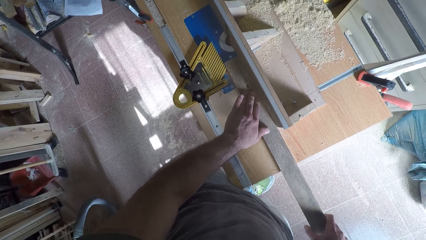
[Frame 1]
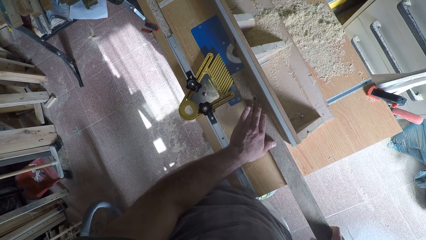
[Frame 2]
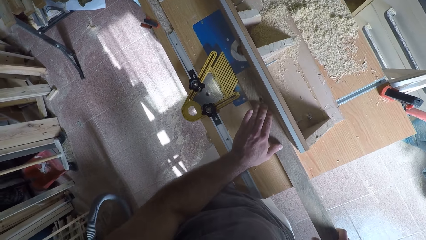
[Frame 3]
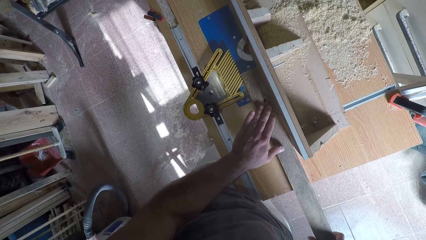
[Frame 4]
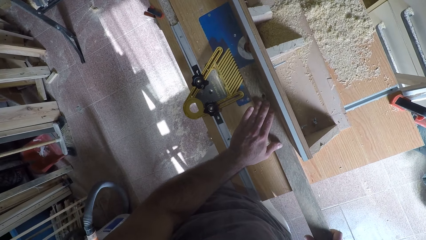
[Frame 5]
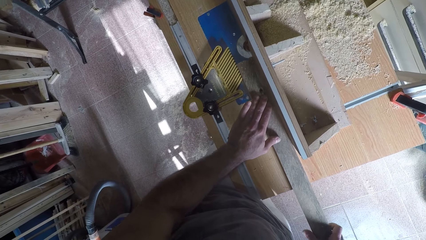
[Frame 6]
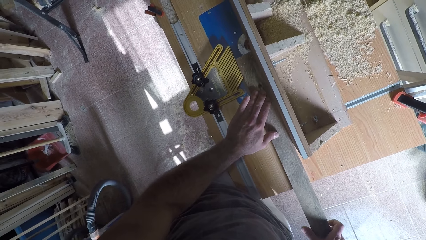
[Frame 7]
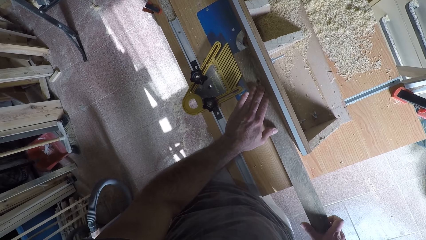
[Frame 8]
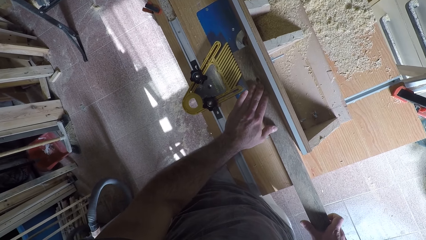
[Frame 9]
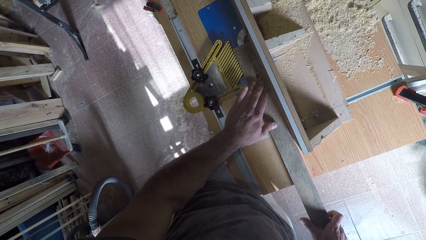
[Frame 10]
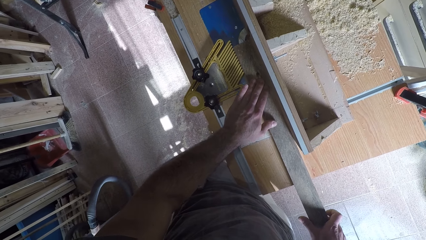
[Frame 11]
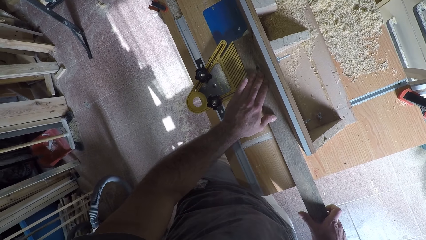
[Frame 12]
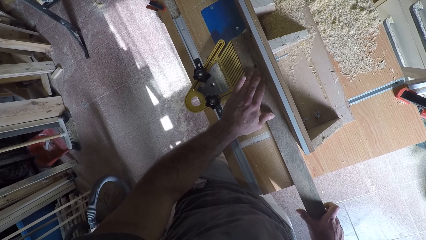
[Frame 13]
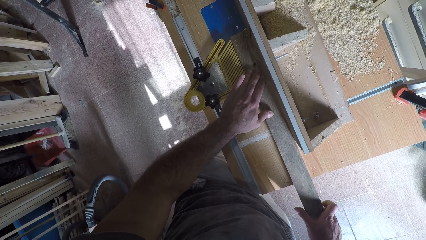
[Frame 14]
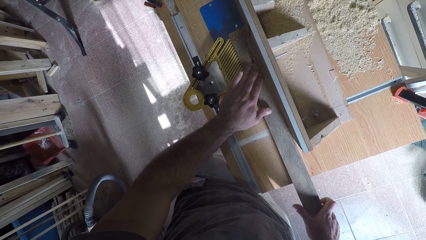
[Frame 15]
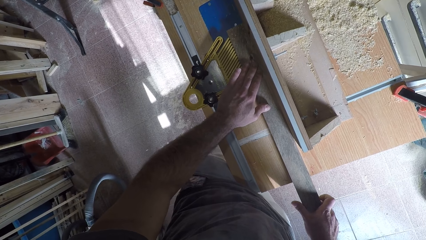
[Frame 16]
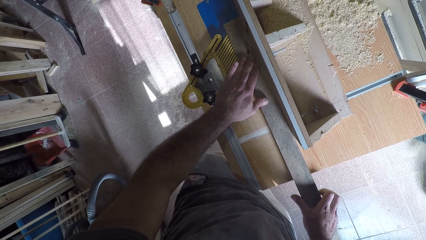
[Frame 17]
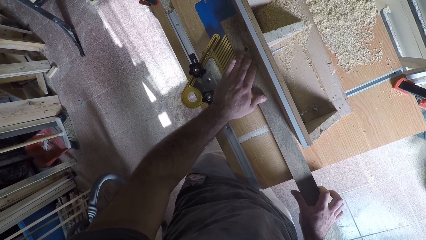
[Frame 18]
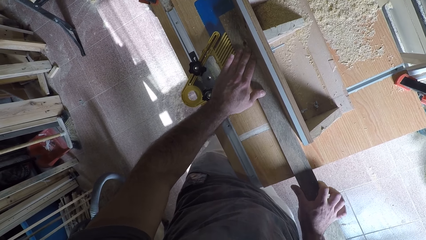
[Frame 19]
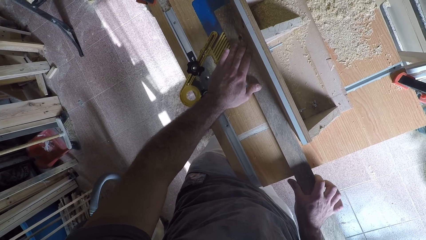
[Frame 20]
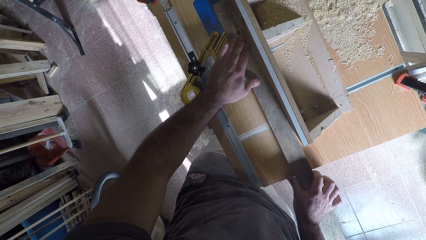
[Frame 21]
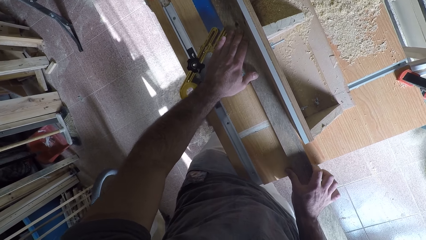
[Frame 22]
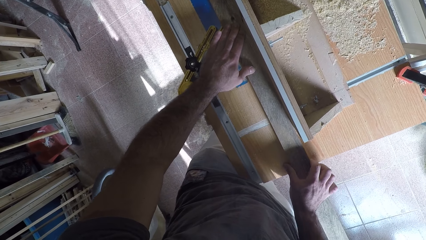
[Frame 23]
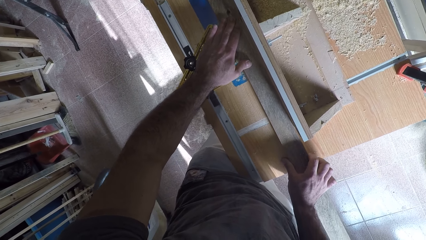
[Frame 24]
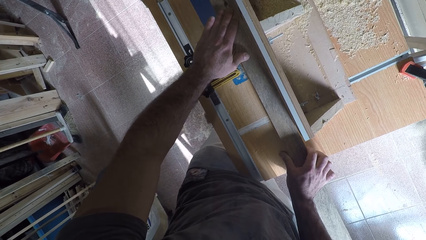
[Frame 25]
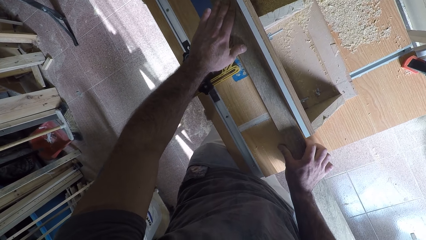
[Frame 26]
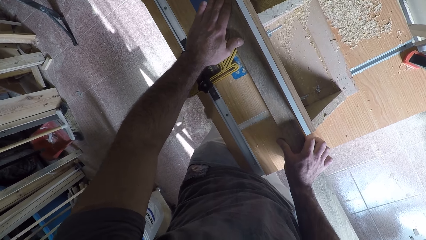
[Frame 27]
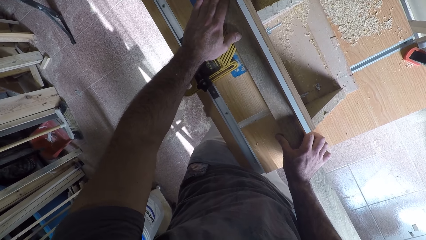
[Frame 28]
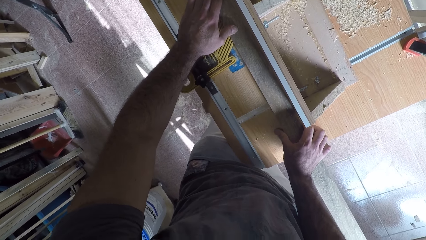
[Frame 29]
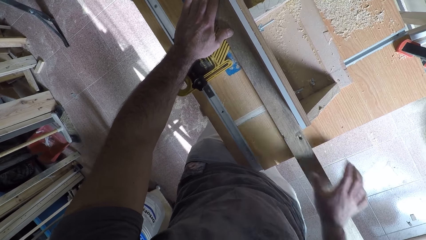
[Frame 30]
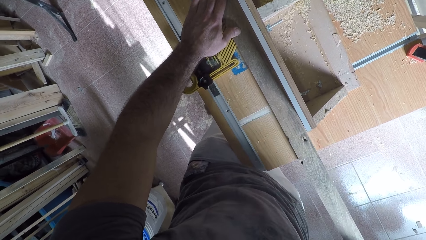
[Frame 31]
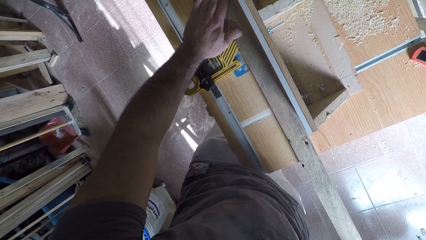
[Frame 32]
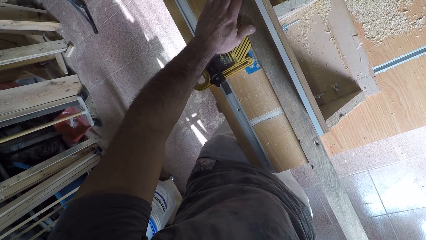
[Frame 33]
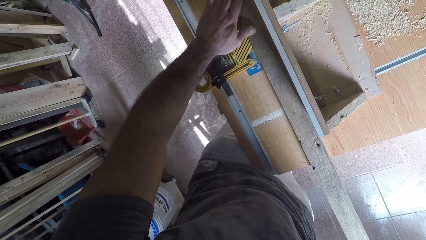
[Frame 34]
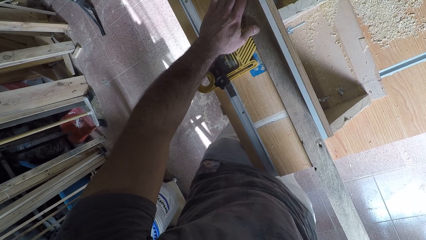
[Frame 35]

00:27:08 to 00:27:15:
The camera wearer smoothens the timber. They work on the wood with the circular saw machine.

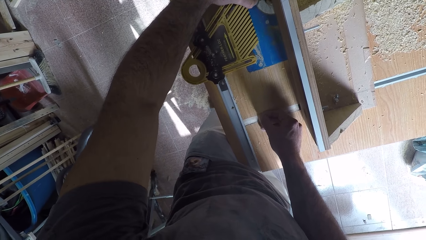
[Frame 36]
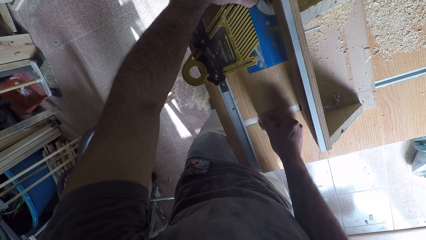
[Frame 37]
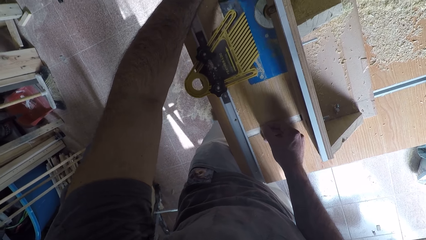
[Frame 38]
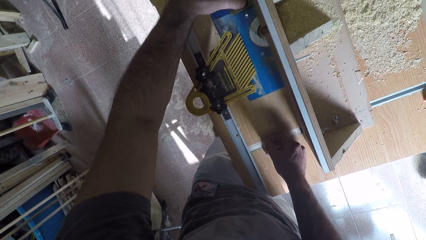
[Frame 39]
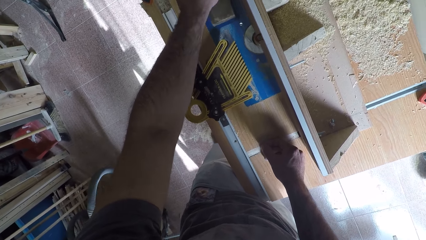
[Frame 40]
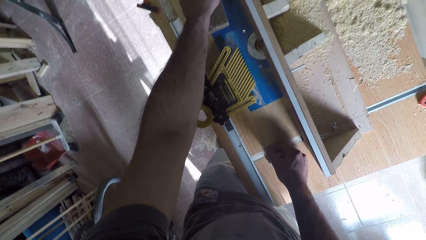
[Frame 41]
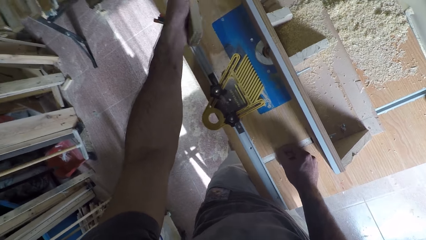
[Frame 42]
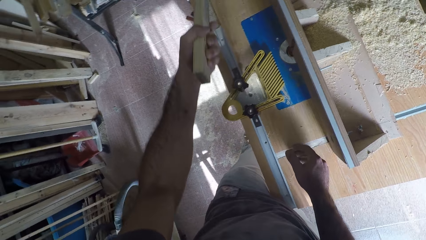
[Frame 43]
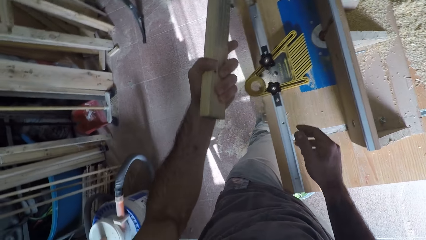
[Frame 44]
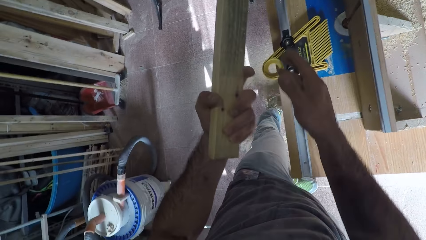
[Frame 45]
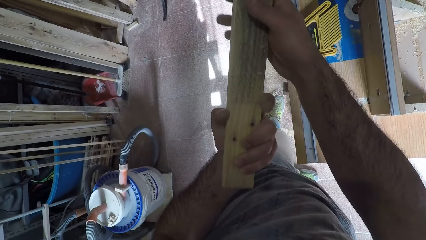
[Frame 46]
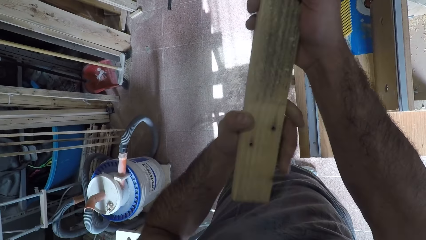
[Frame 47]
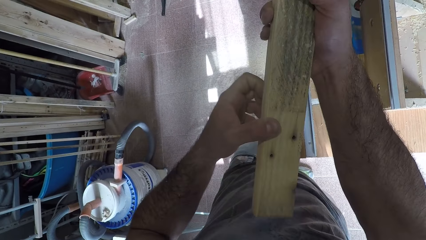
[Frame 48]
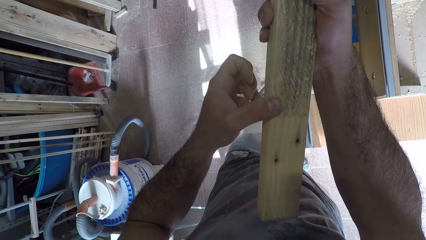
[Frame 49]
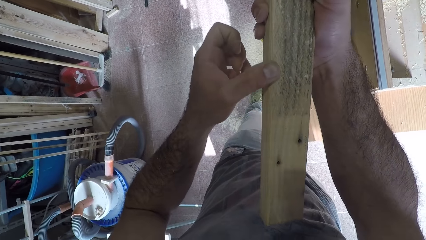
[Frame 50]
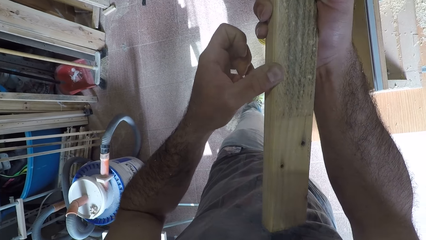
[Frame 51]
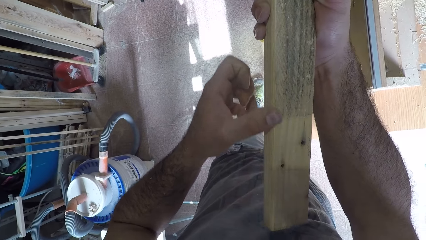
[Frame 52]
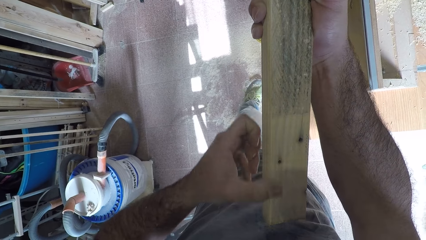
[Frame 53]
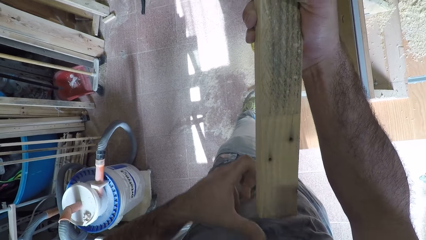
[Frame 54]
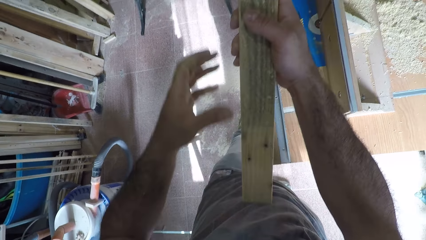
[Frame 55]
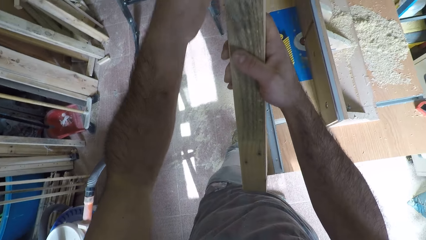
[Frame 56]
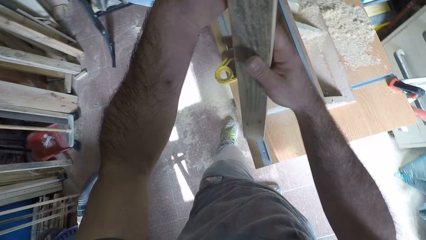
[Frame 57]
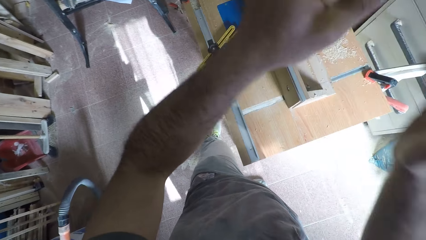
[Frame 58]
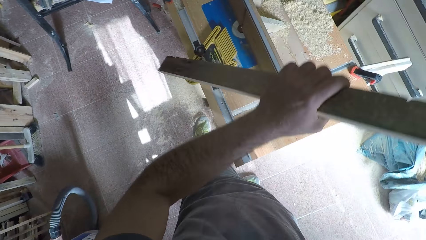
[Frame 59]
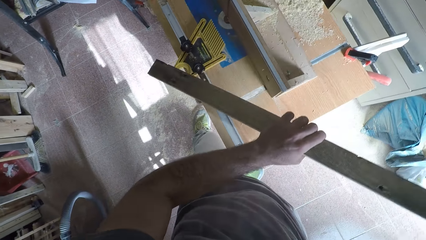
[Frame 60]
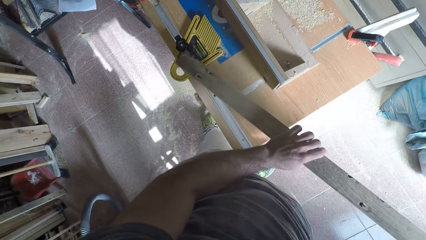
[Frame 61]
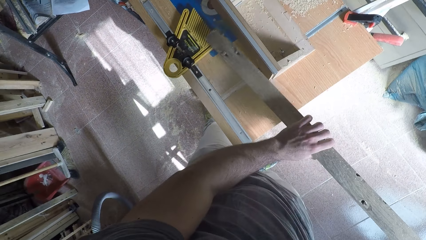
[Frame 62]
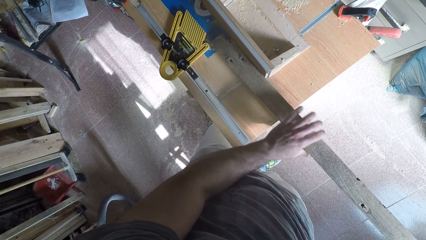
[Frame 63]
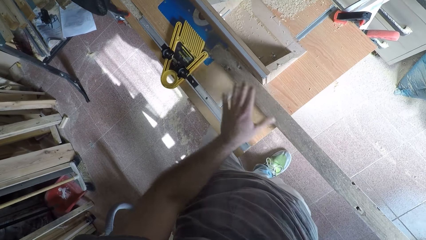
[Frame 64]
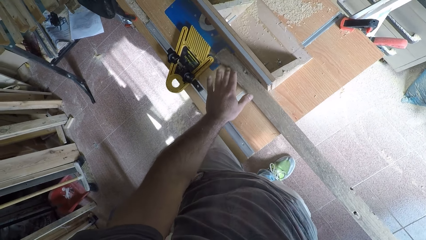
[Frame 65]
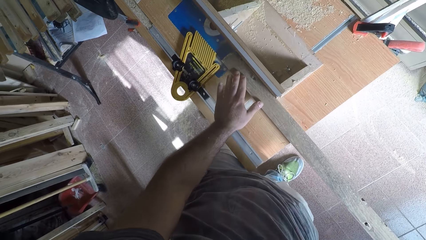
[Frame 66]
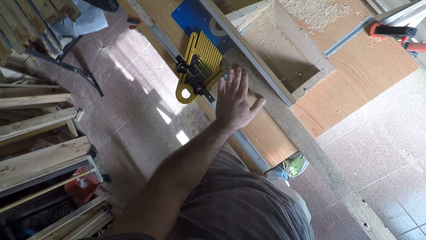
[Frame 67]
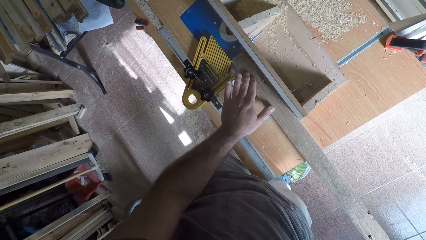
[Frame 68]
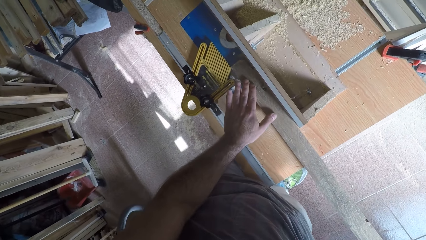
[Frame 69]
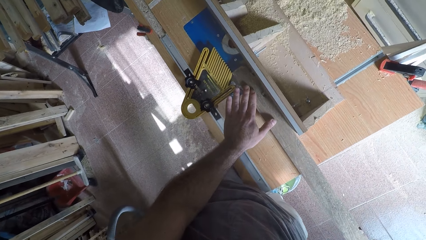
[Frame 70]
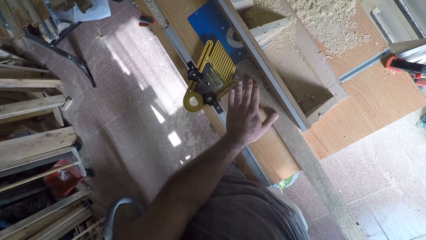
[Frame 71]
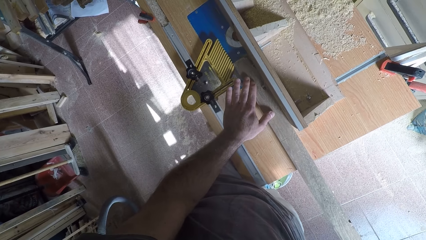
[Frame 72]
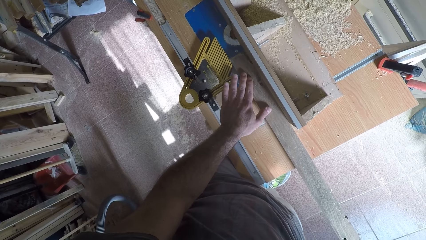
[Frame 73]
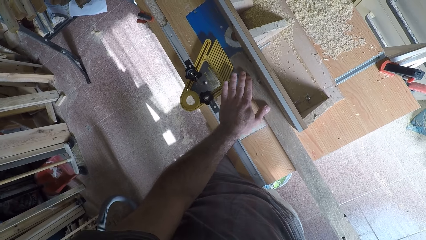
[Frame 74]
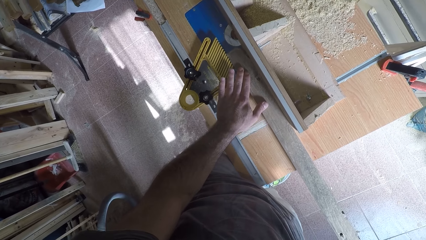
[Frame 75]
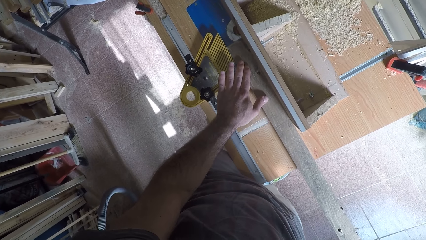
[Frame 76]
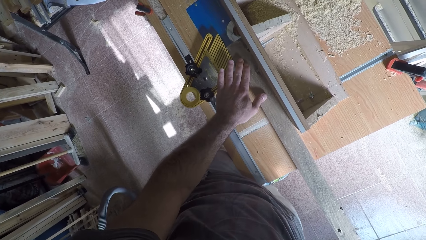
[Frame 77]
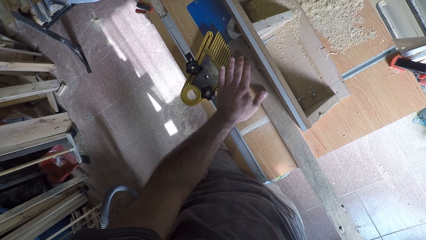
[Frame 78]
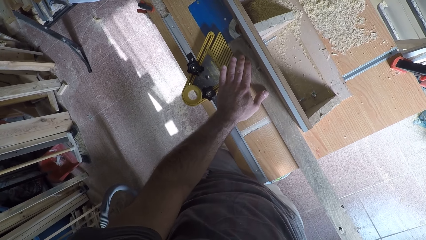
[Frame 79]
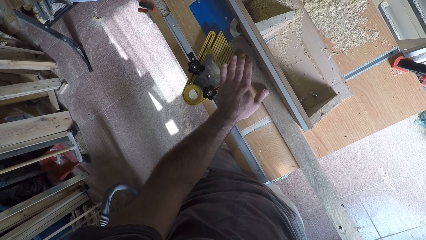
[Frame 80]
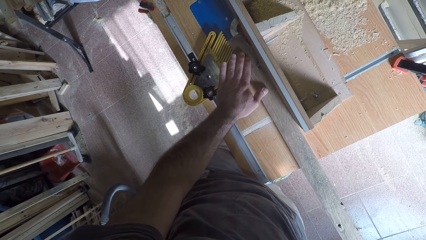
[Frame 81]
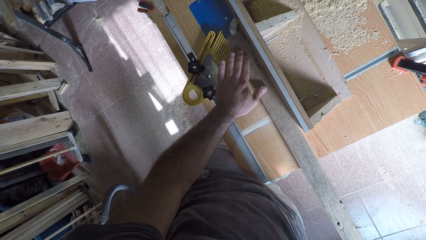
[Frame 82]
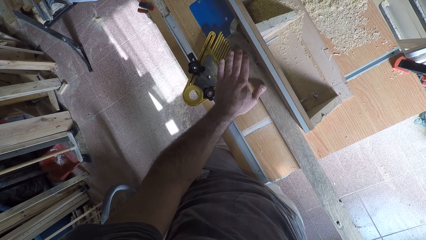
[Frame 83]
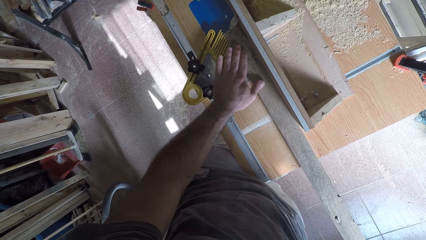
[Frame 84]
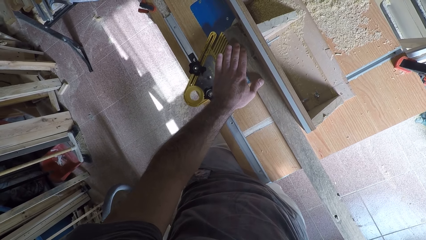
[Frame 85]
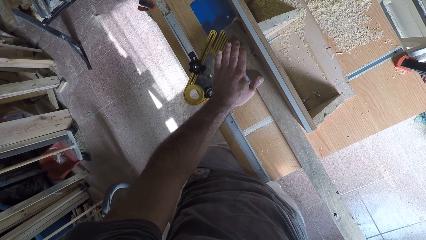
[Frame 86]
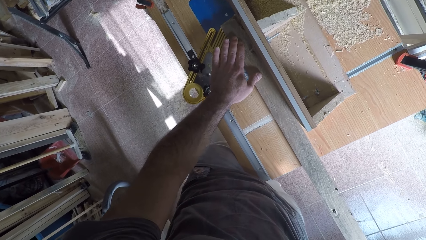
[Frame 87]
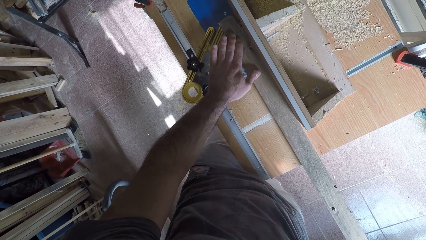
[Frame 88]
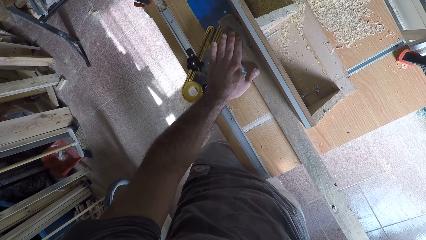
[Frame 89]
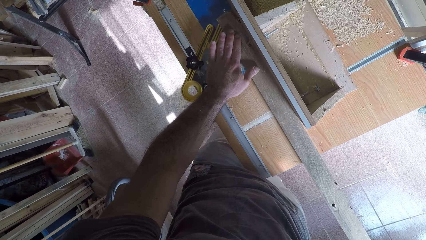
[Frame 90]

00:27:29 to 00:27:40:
The camera wearer holds the wood with his hand. He takes the wood off the circular saw machine or smoothing machine with his left hand. He holds the wood with both his hands. He feels the surface of the wood with his left hand. He rubs the wood. He holds the wood with both his hands. He turns the wood. He places back the wood on the circular saw machine. He pushes the wood against the smoothing machine. He works on the wood with the circular saw machine.
